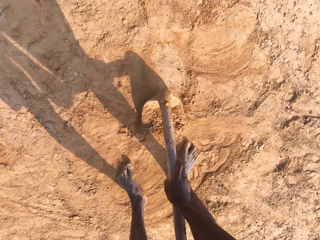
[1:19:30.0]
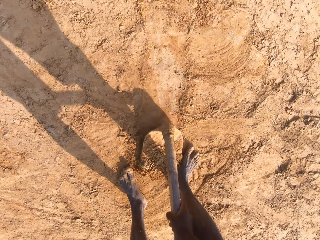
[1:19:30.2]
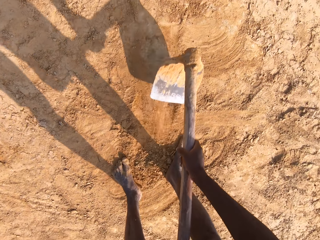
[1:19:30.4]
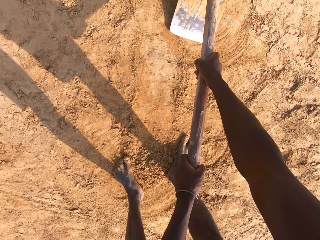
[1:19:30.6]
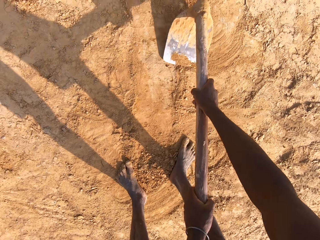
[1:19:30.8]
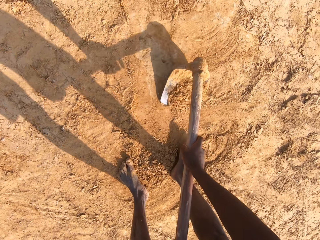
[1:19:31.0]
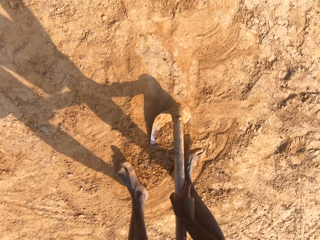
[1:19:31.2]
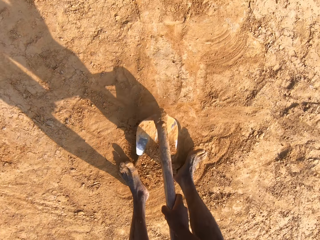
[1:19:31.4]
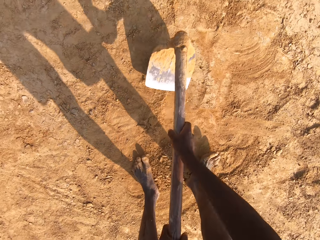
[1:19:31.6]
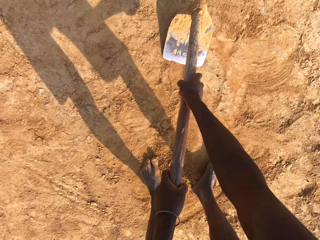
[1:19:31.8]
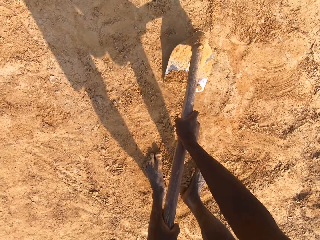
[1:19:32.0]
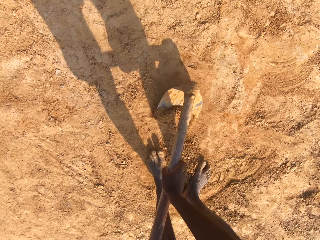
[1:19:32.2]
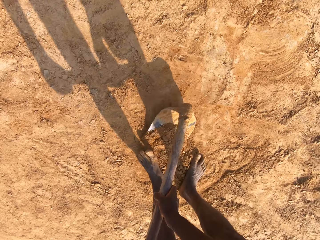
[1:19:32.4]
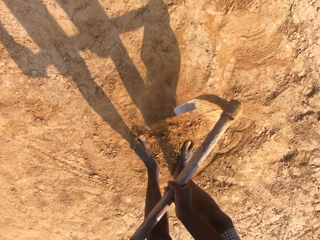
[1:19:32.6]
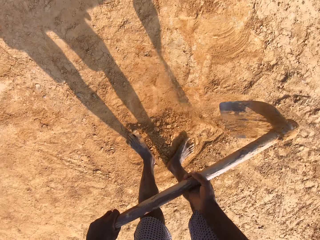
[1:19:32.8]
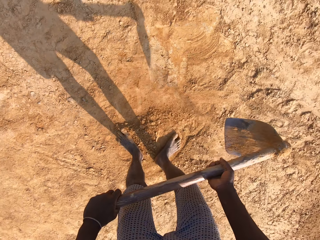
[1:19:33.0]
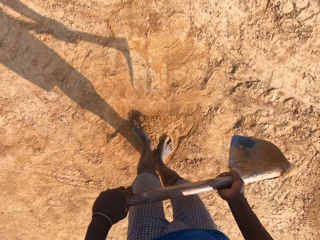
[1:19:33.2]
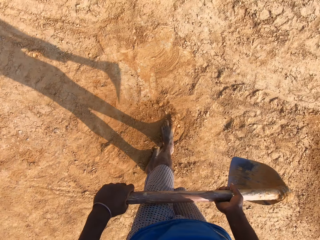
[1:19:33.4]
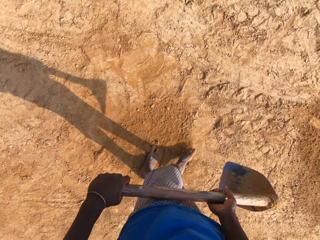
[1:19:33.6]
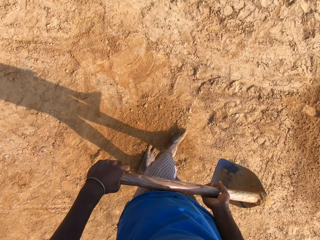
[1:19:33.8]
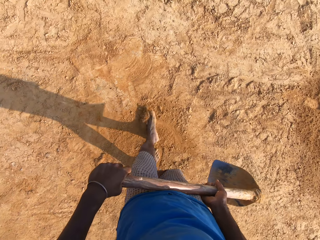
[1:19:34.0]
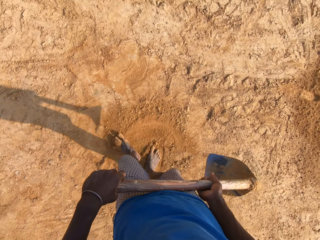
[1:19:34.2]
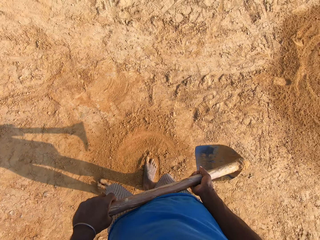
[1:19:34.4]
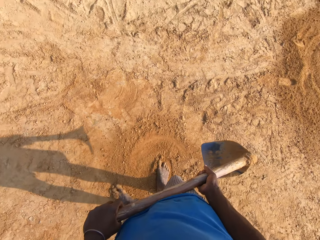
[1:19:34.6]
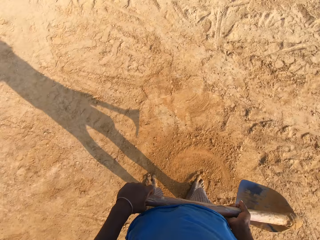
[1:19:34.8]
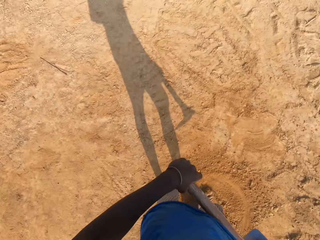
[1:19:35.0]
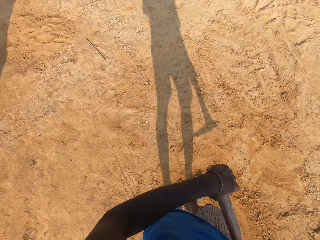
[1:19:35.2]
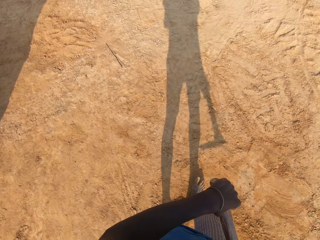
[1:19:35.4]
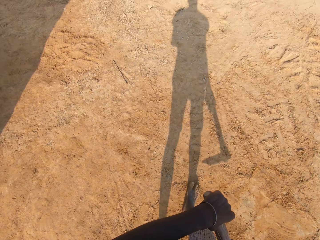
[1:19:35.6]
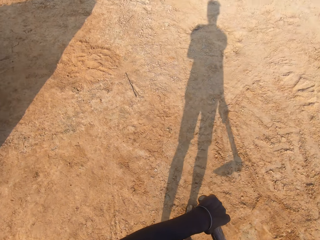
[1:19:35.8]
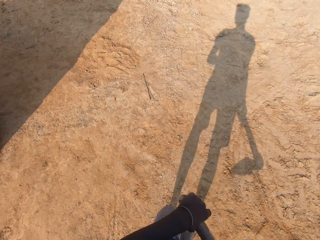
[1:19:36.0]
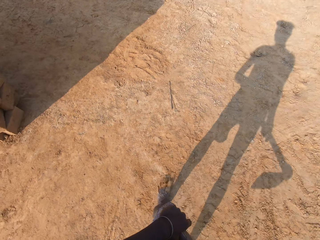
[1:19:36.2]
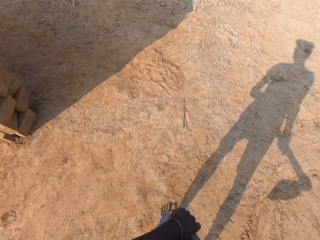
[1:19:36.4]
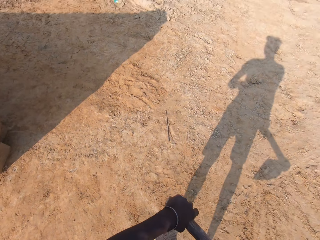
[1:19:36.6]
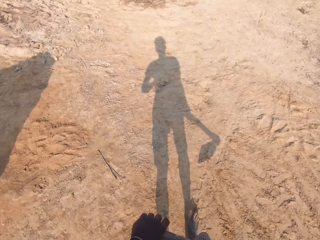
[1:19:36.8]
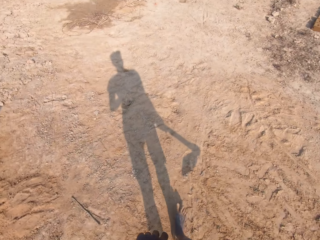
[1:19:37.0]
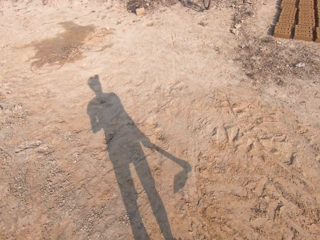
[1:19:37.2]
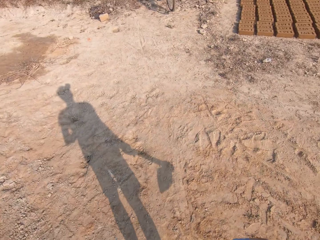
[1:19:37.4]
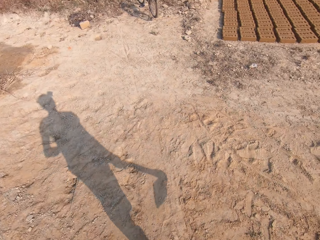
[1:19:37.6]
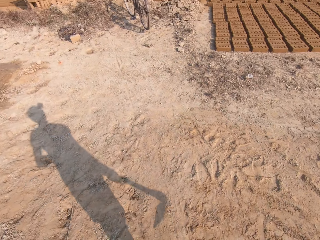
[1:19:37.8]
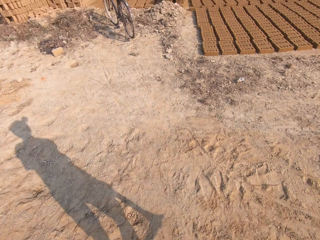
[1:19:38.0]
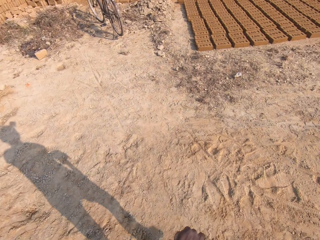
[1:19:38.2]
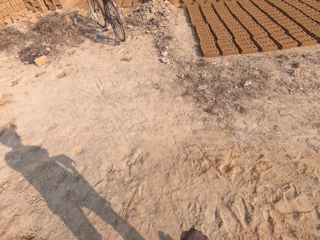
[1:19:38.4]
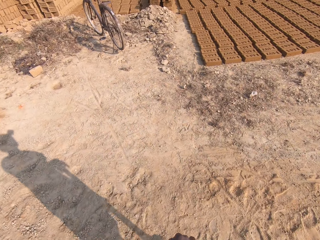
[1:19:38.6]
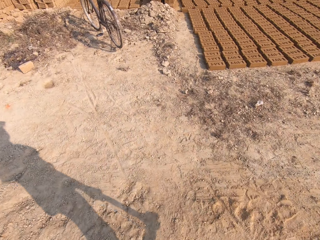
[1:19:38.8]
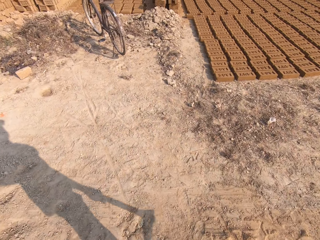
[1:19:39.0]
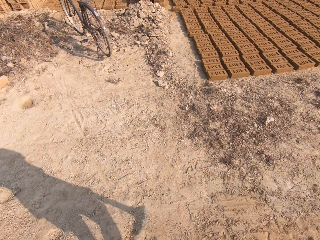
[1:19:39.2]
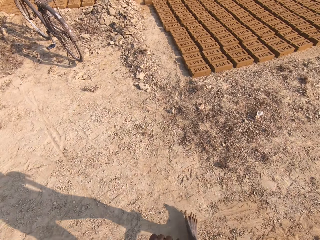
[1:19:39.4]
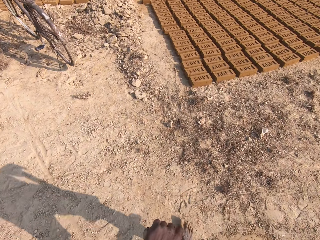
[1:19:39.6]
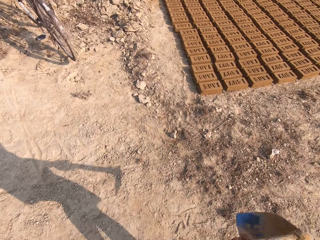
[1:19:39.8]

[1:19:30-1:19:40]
The camera wearer gathers sand or soil with the hoe in his hand. He spreads the sand with his leg. He holds the jembe. He spreads the soil with the leg. He walks towards a heap of sand.

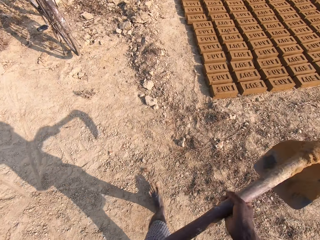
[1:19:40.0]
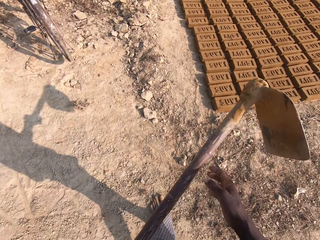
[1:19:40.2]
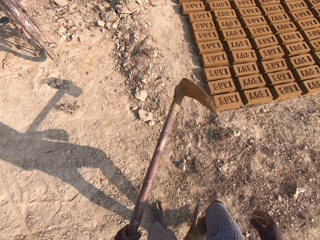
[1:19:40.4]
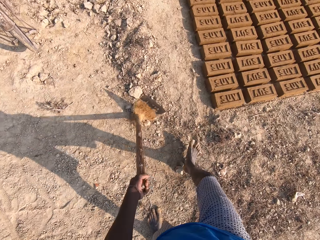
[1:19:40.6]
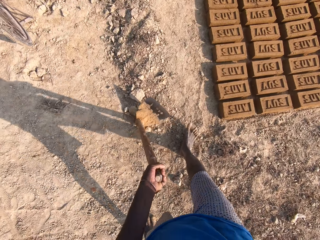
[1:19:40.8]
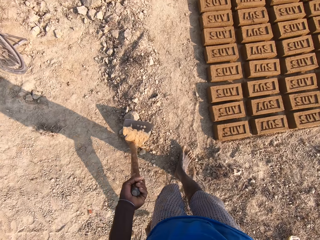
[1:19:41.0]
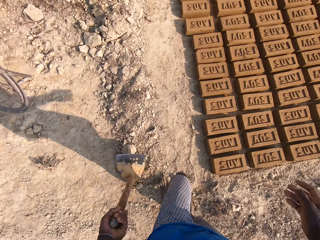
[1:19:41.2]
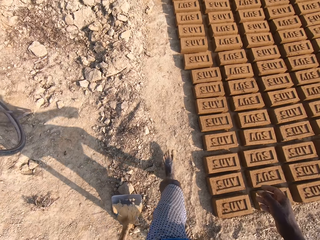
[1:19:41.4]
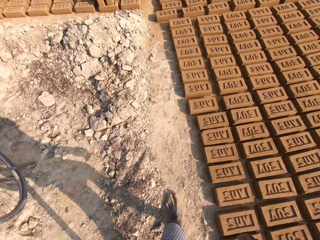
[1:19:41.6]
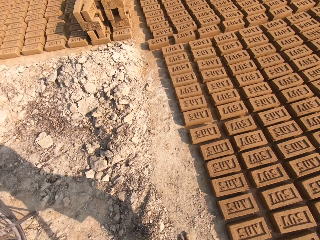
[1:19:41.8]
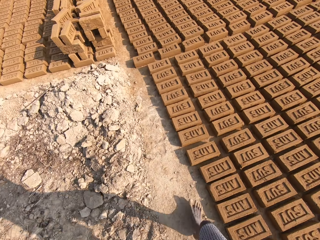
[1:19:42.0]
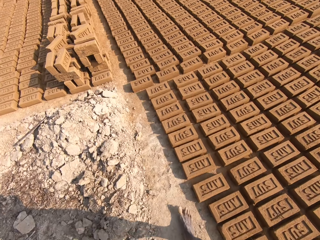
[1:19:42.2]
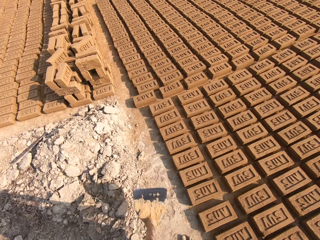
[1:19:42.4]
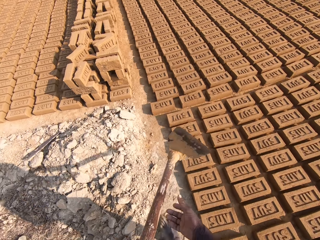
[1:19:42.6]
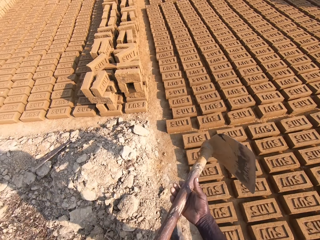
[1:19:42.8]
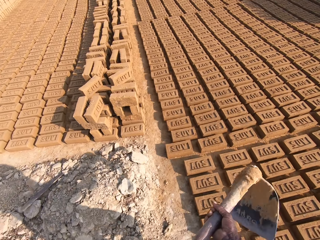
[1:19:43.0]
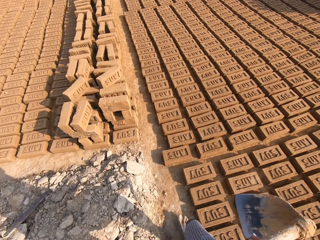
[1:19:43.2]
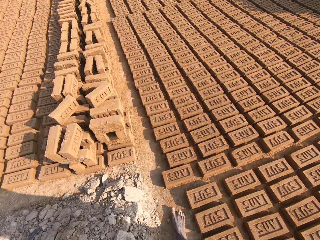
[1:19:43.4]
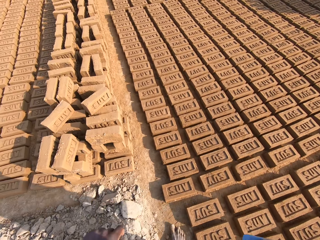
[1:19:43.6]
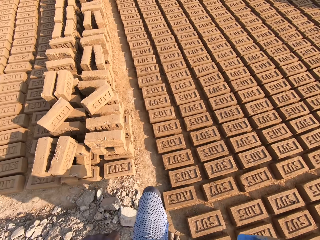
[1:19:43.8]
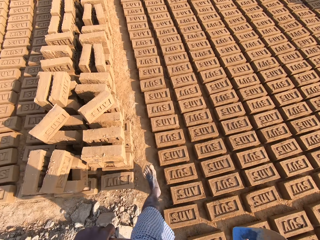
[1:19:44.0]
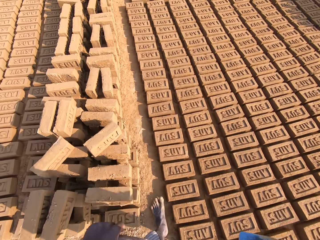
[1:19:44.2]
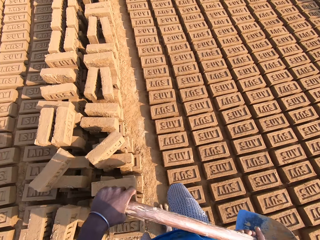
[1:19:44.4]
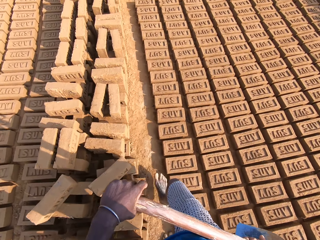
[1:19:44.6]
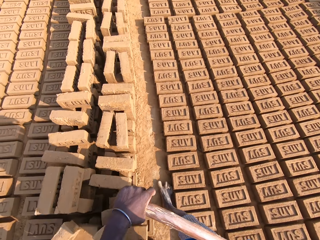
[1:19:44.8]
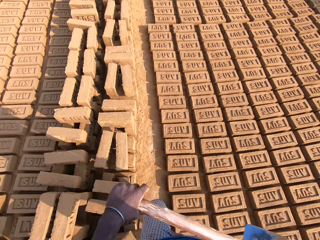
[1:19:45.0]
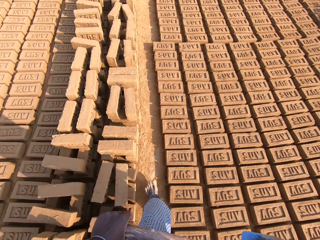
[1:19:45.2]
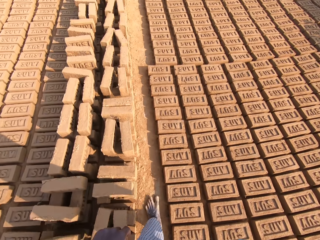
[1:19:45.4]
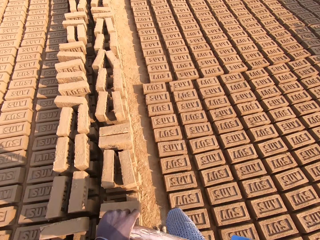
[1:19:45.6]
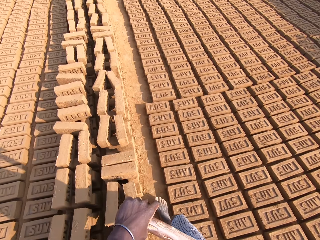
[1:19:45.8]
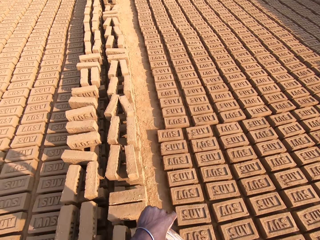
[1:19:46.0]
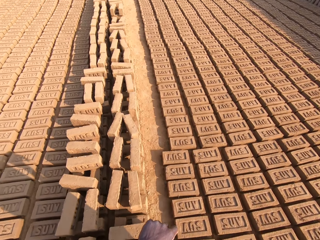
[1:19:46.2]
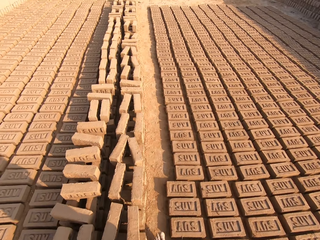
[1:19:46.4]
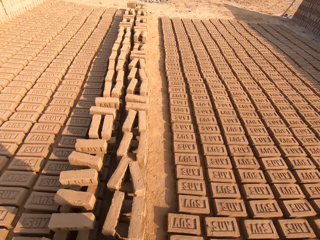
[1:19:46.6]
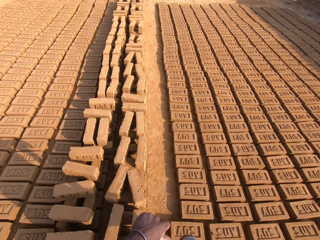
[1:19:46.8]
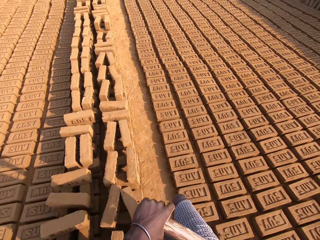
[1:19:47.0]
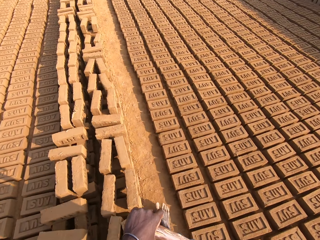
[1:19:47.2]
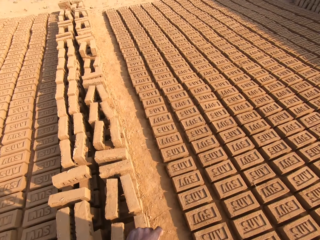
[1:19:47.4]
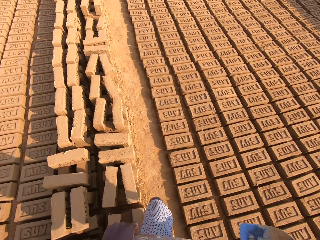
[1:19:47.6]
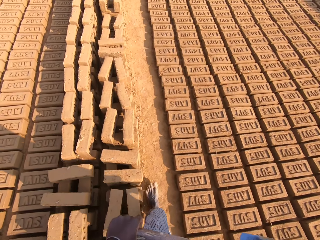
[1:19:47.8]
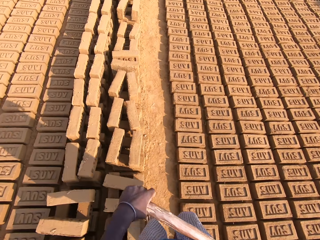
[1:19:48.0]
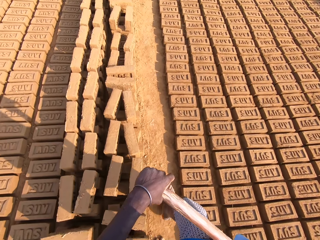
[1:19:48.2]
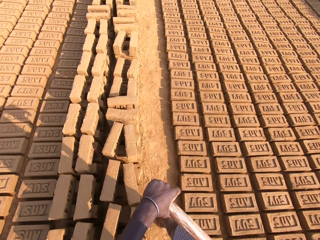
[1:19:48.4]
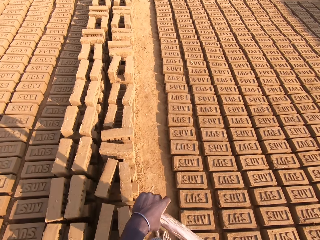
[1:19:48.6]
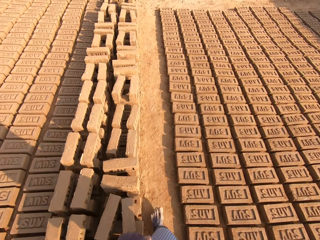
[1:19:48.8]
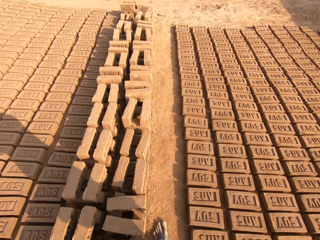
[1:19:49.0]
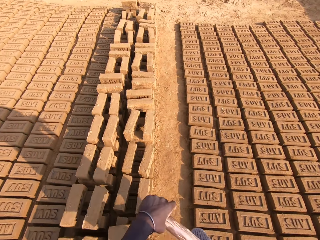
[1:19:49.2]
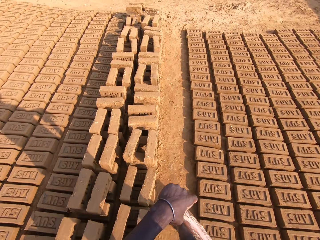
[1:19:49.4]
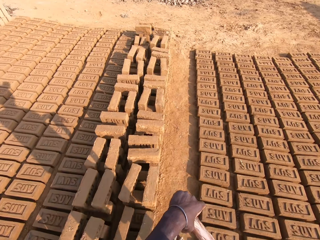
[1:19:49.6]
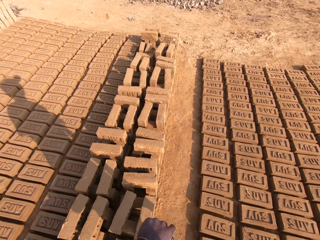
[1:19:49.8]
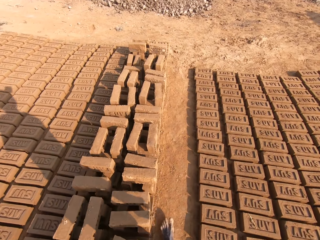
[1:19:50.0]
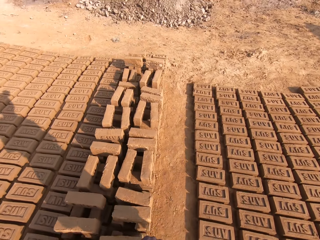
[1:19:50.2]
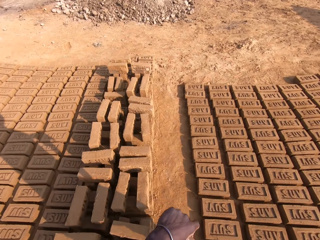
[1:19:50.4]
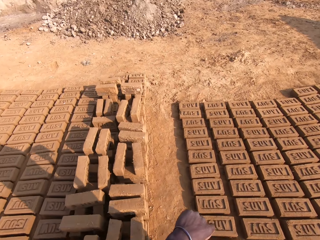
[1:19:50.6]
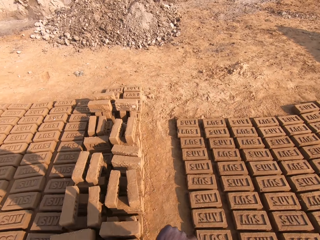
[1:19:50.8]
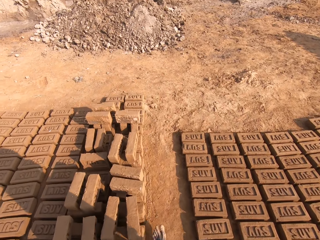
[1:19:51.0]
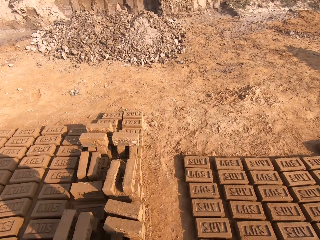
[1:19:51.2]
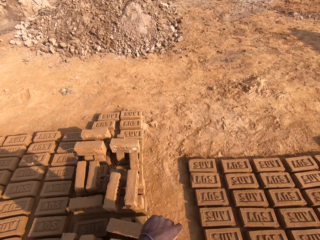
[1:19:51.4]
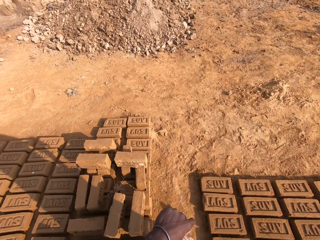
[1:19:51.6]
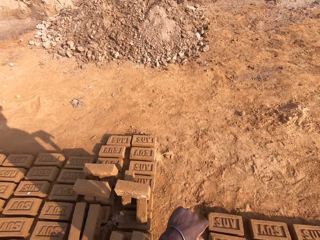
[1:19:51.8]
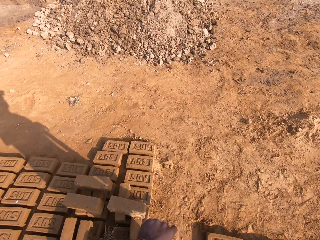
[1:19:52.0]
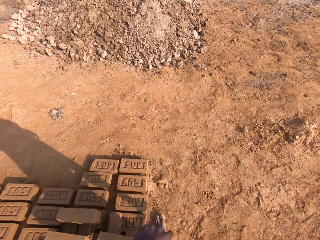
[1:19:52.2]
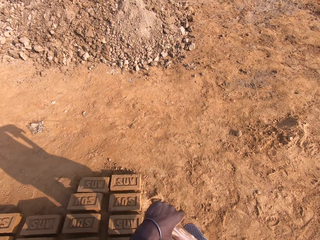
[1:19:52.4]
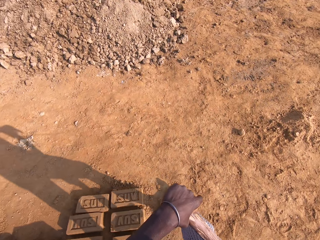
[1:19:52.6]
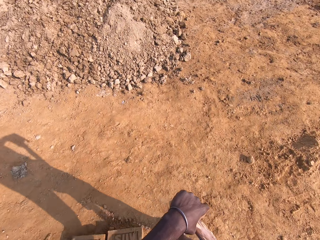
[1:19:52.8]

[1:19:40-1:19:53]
The camera wearer hits the ground with the hoe. They lift the jembe. They hold the hoe with both hands. They lower the jembe down.
